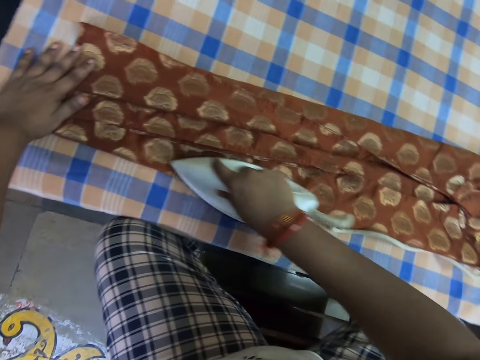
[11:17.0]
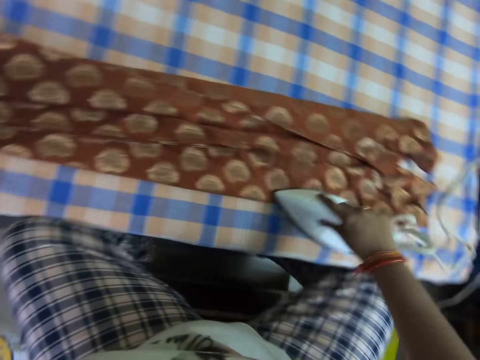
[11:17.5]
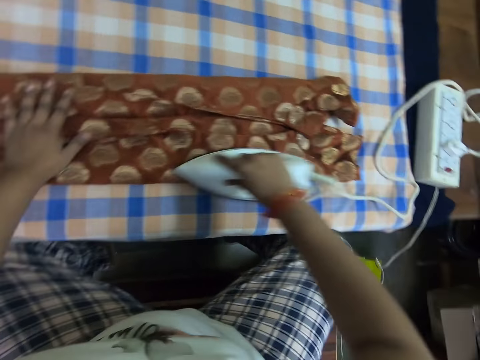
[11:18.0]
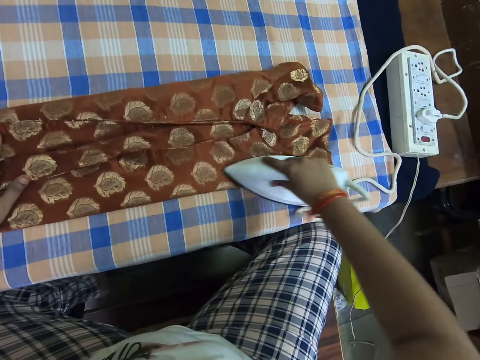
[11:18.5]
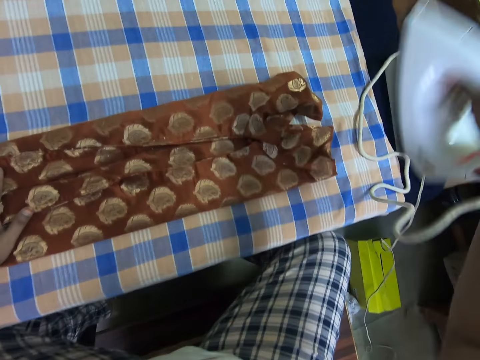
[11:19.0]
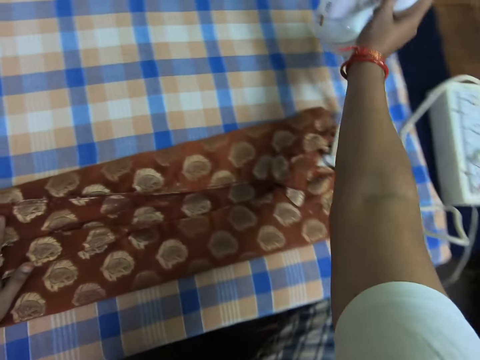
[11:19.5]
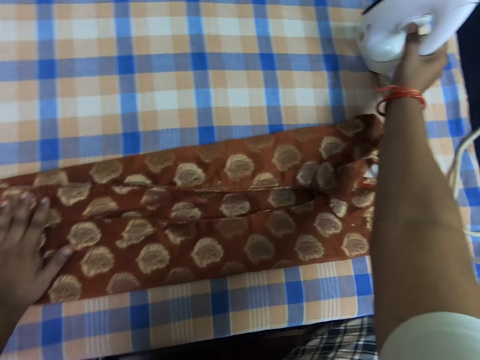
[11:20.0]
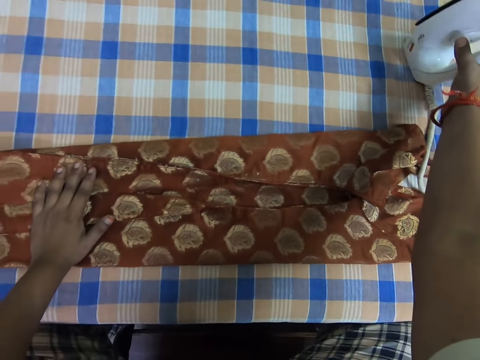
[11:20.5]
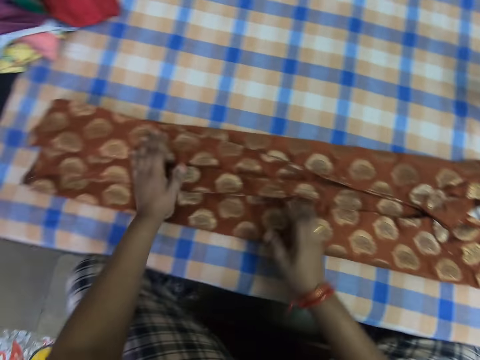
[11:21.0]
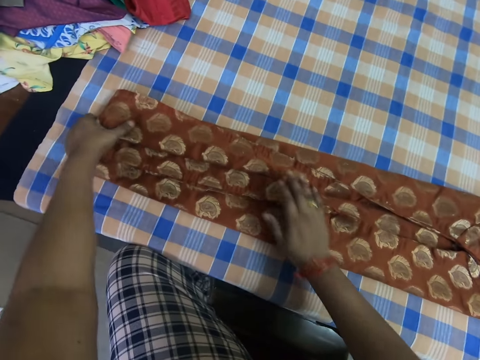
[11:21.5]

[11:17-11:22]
The camera wearer places the iron box on the table. They fold the cloth.

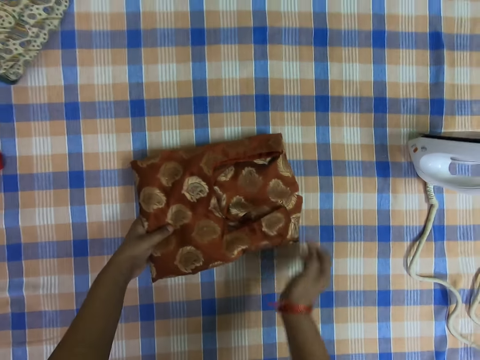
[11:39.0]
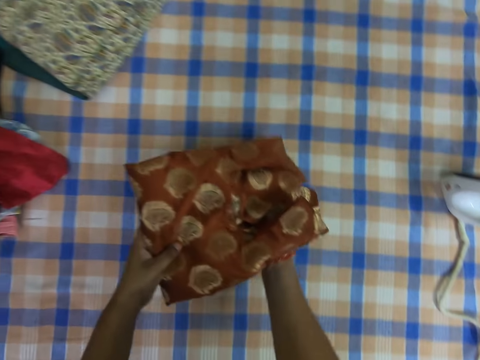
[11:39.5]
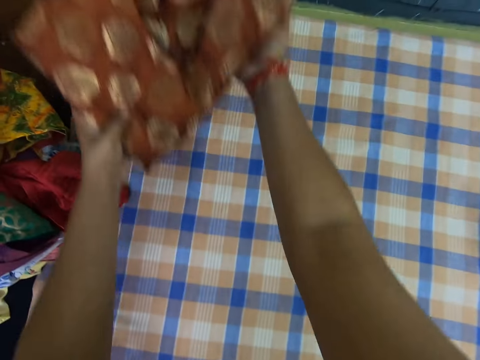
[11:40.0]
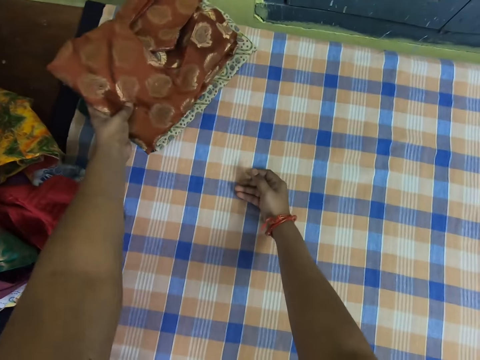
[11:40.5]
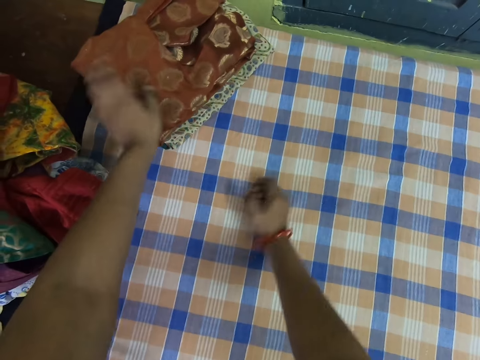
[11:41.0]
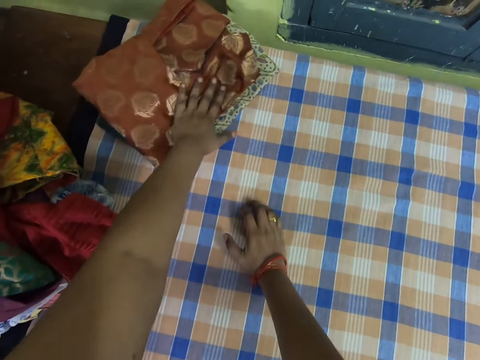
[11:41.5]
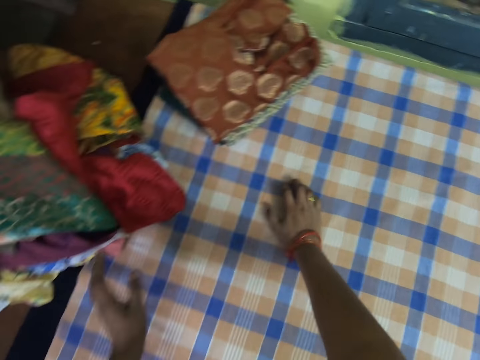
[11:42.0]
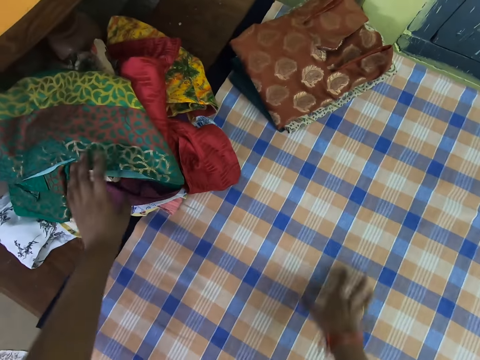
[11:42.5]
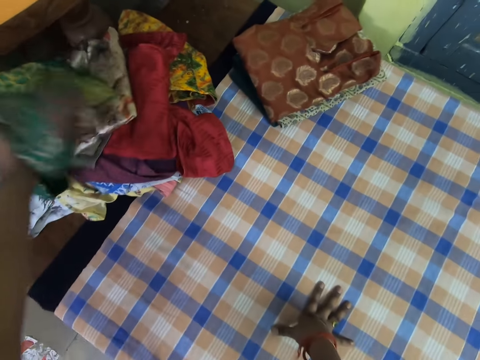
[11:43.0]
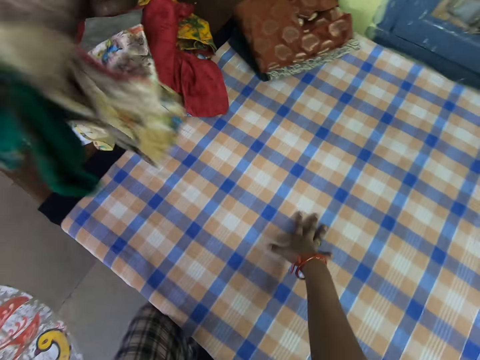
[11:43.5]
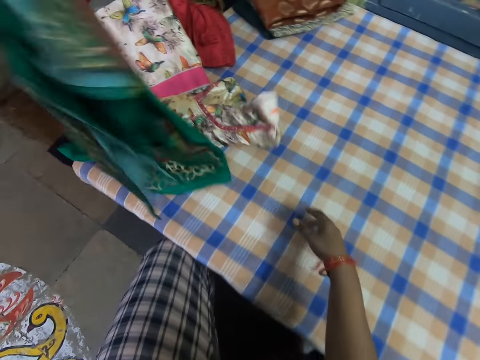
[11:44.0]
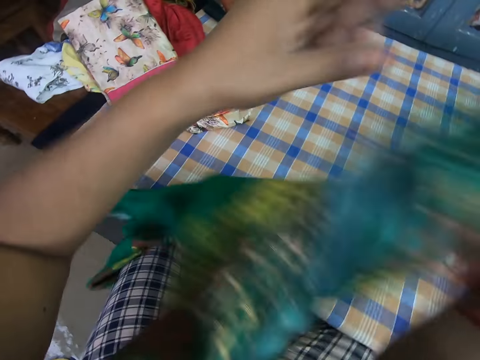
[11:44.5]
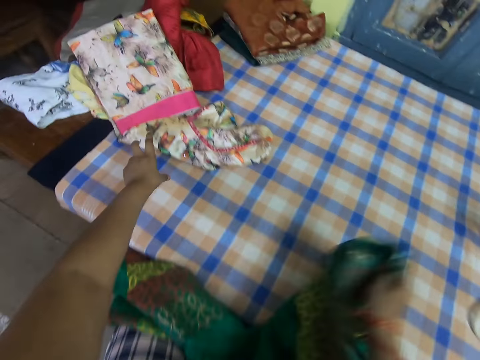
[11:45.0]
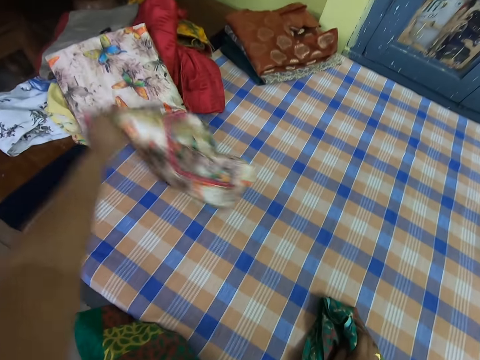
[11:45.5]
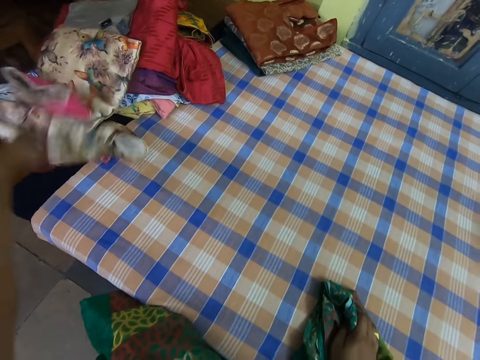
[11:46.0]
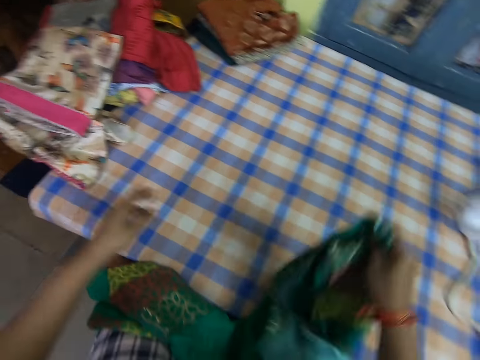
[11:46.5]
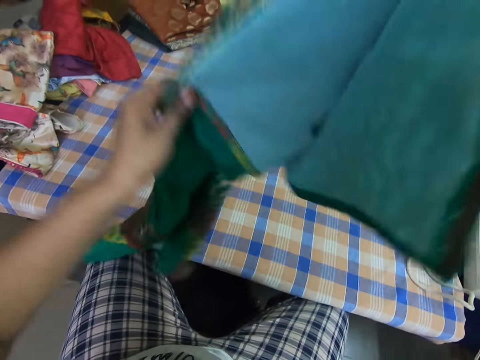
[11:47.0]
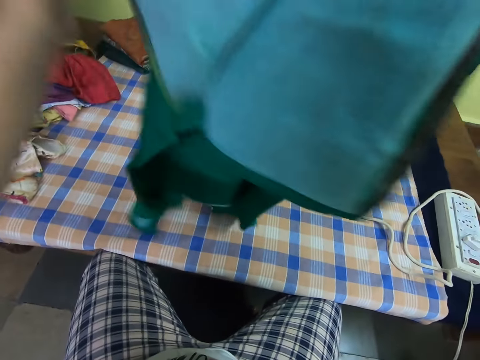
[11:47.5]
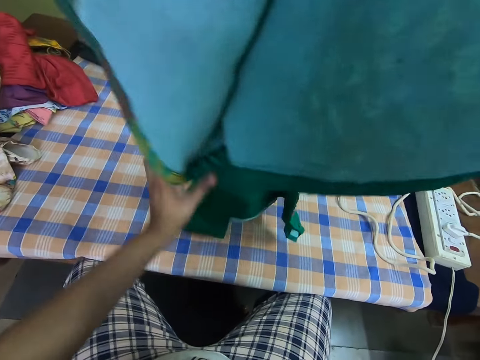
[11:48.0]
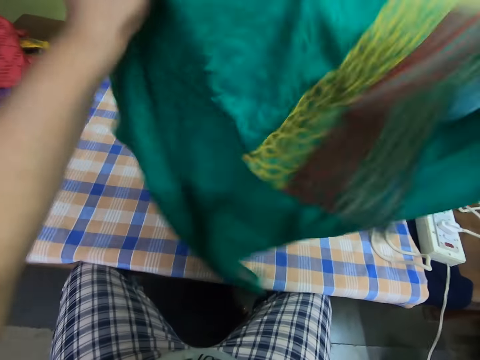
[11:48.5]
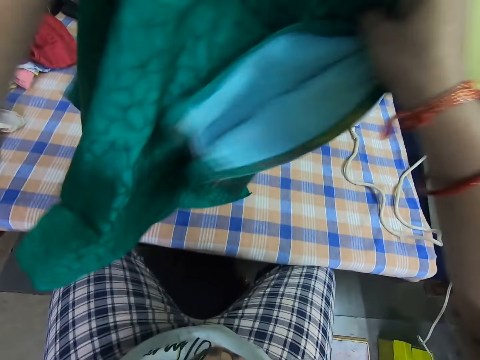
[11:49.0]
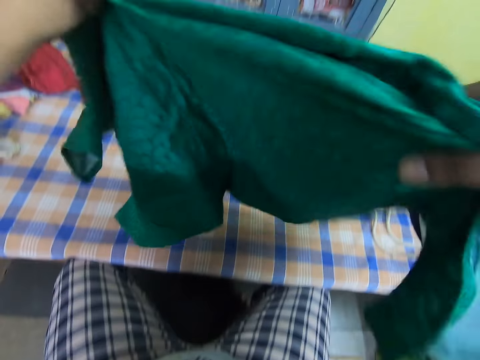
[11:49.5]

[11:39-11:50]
The camera wearer picks up the folded dress. They place the dress on other folded clothes. They pick up another dress from a pile of clothes. They hold the cloth with the right hand. They push back the fallen cloth. They adjust the cloth and unfold the dress.

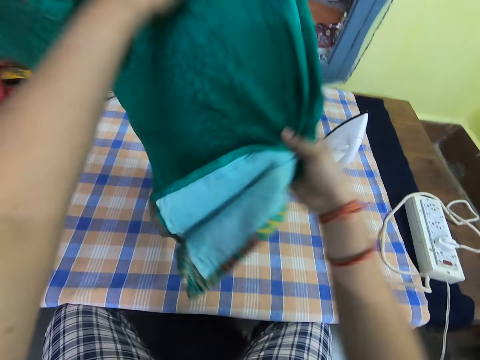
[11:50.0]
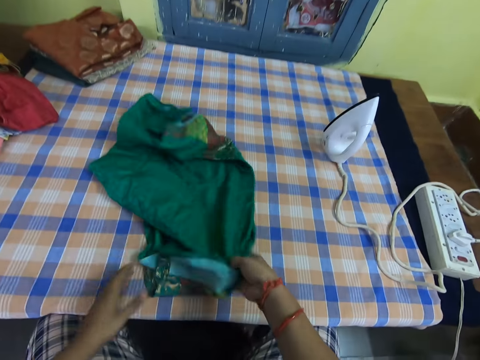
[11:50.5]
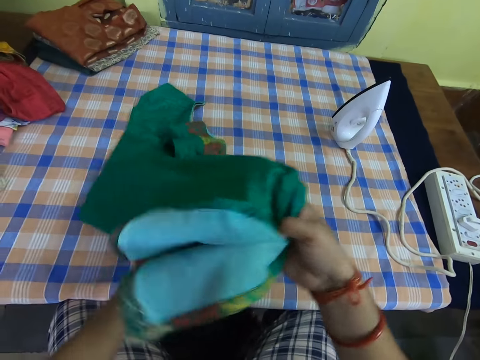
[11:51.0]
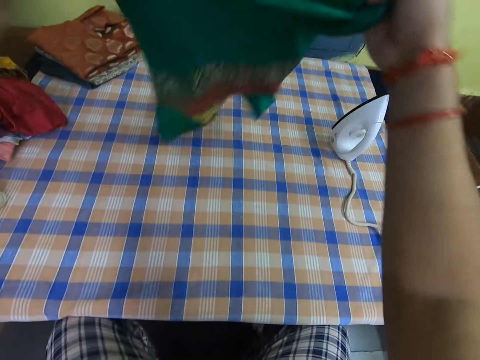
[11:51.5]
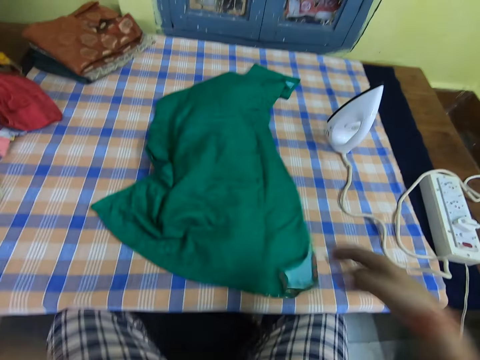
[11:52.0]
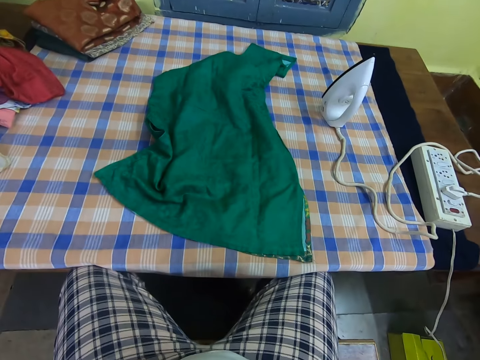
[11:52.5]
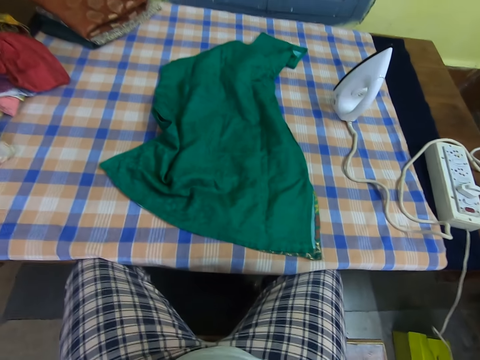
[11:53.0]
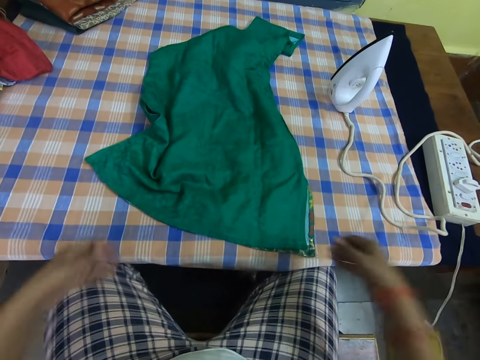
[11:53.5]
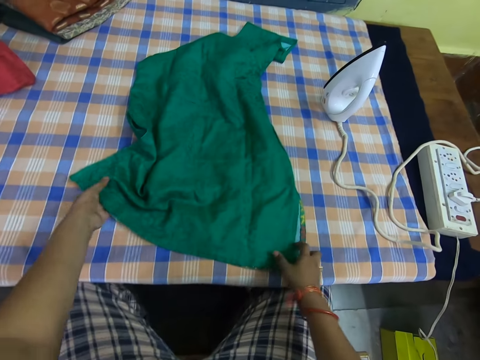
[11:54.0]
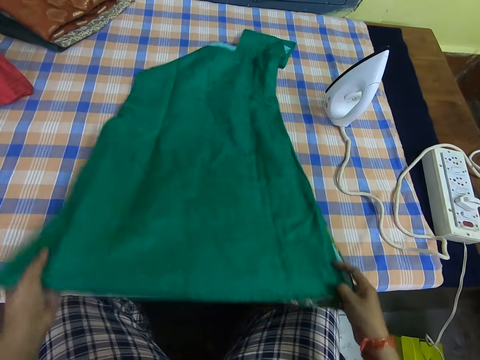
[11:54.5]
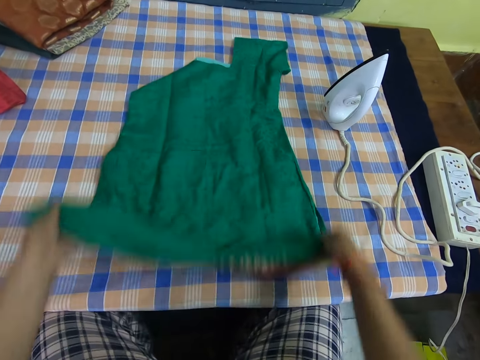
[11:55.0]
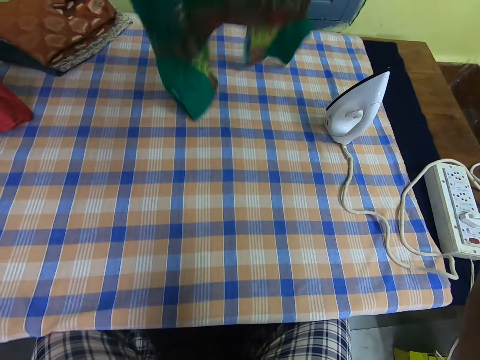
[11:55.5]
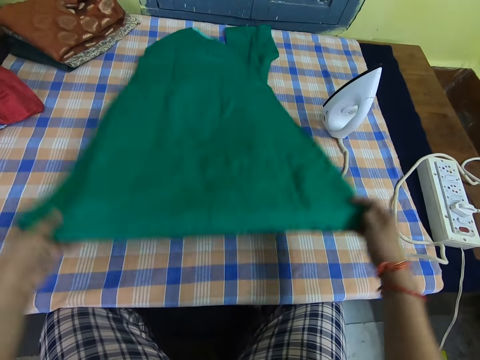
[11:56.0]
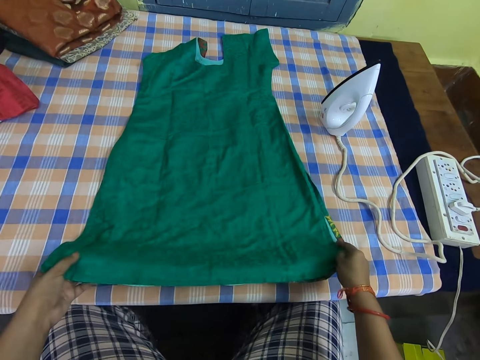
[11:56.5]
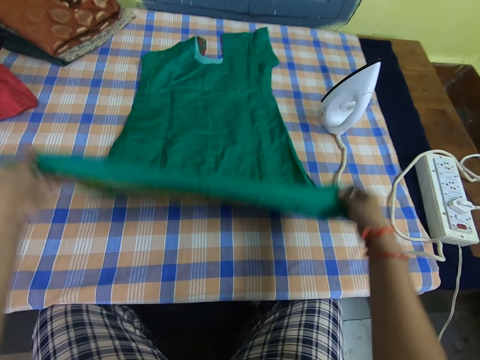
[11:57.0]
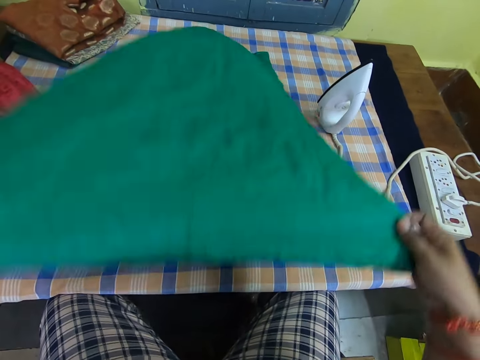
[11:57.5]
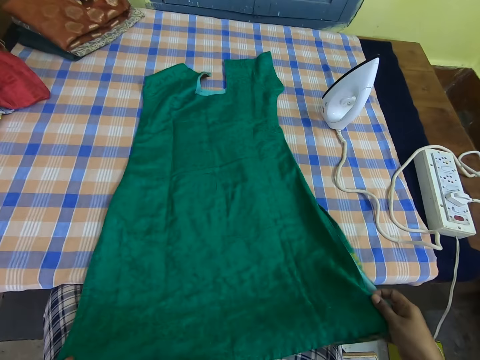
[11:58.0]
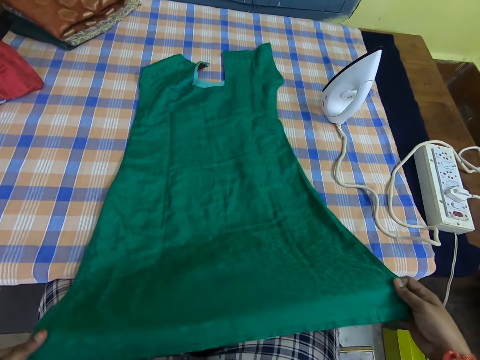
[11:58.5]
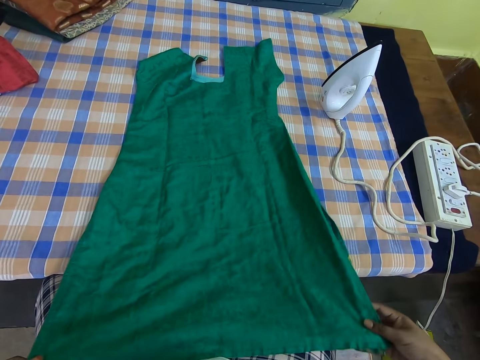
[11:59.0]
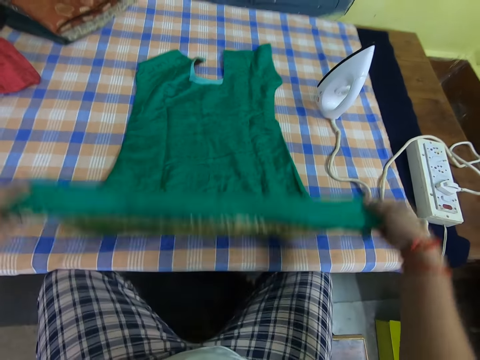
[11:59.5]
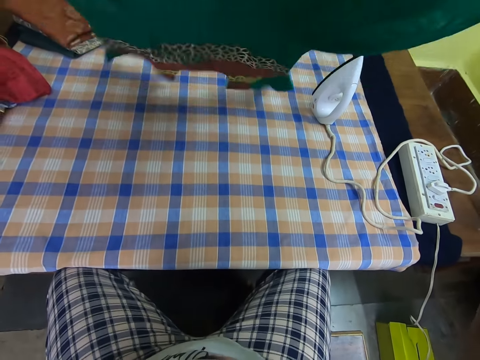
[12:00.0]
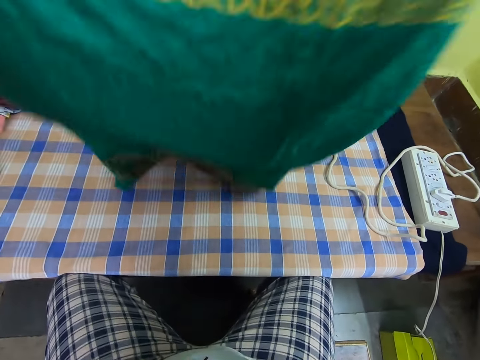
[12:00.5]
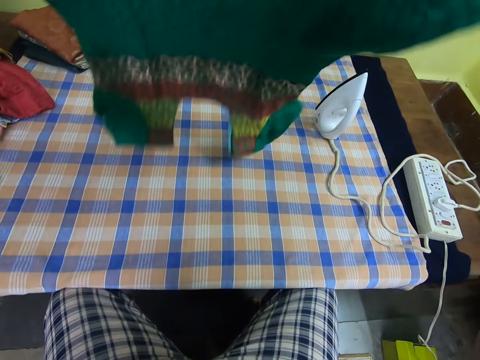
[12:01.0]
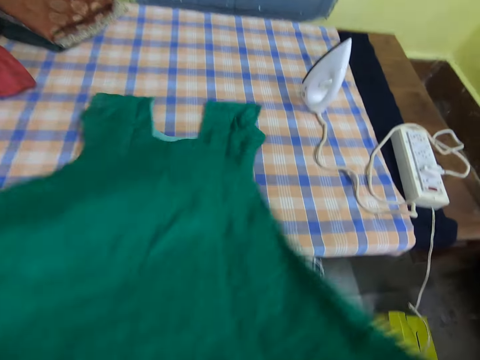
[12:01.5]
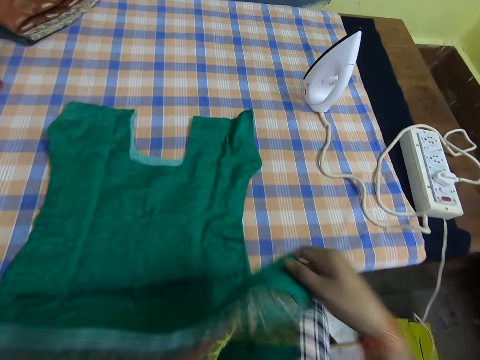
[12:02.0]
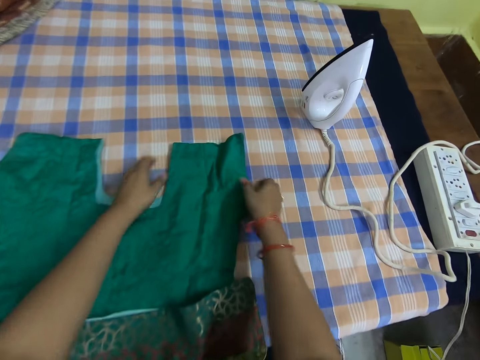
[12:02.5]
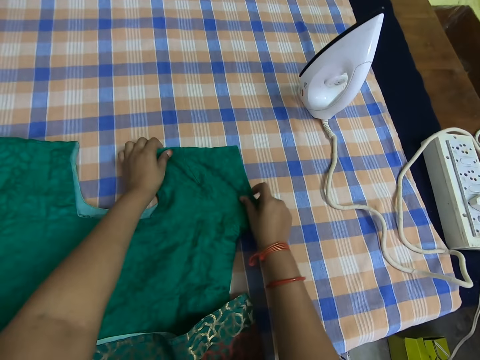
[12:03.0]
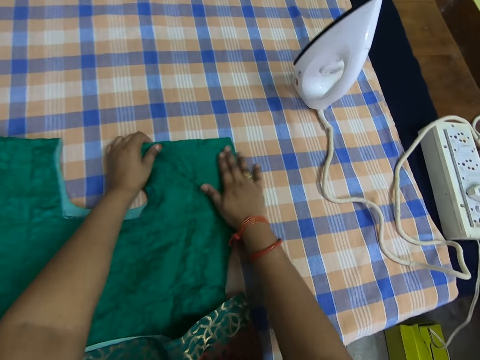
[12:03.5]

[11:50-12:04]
The camera wearer places the dress on the table. They lift up the cloth, put down the cloth and do something. They flit both hands. They straighten the dress. They lift up the cloth, put down the cloth and adjust the cloth. They lift up the cloth, put down the cloth, fold the cloth and adjust the cloth.
